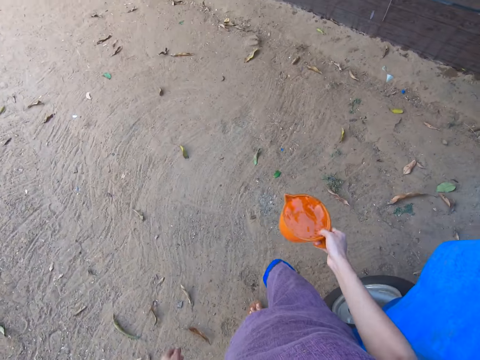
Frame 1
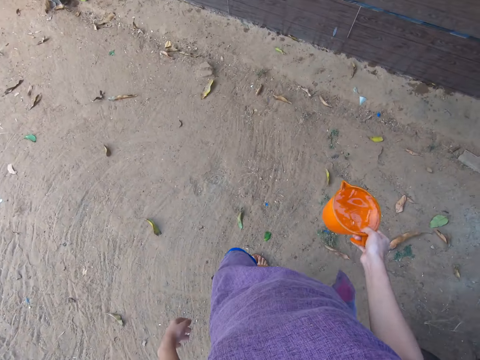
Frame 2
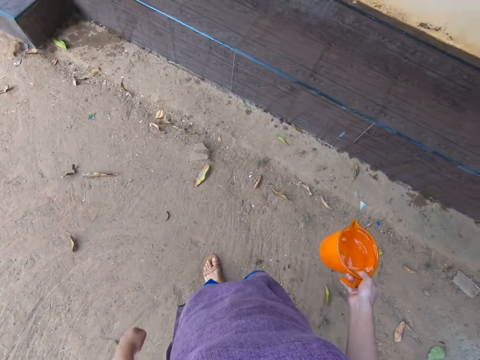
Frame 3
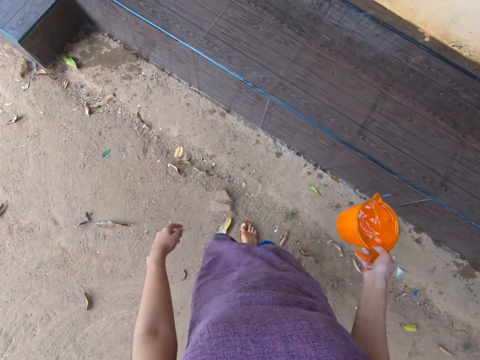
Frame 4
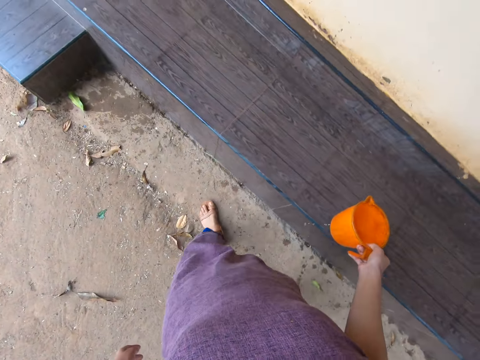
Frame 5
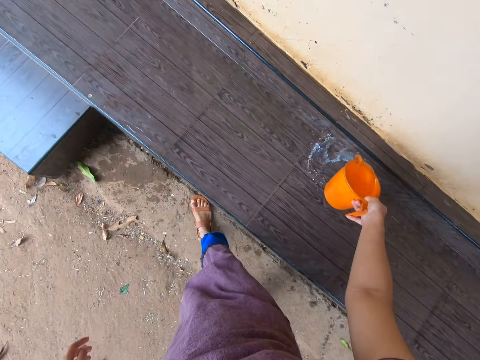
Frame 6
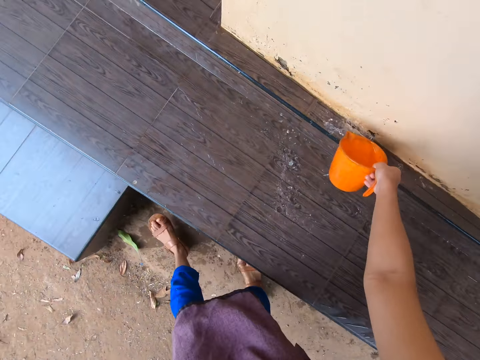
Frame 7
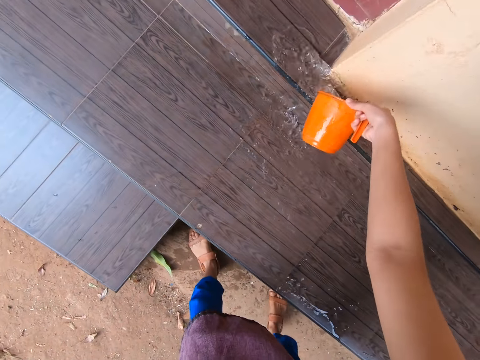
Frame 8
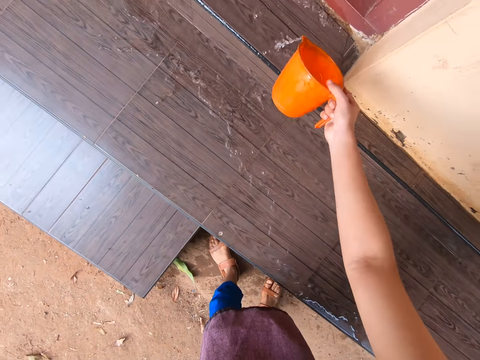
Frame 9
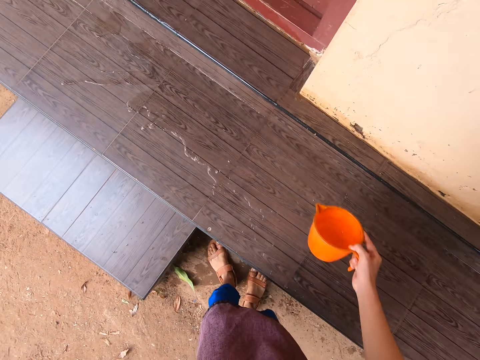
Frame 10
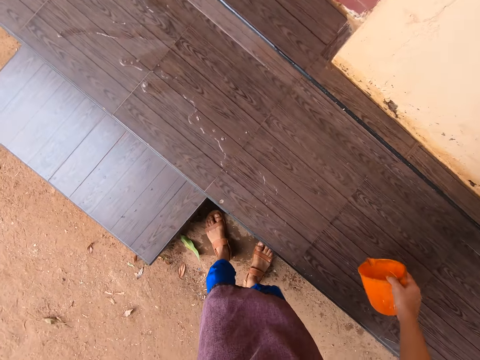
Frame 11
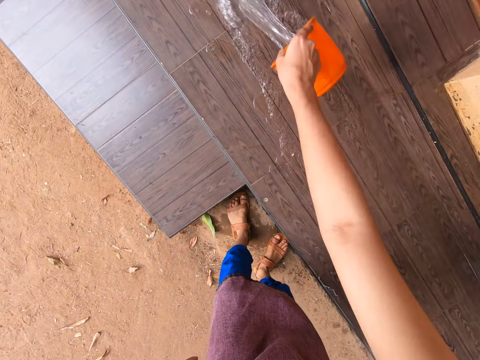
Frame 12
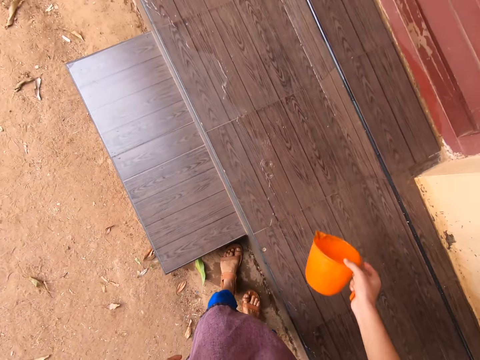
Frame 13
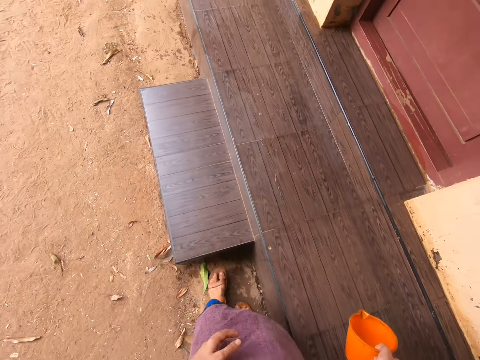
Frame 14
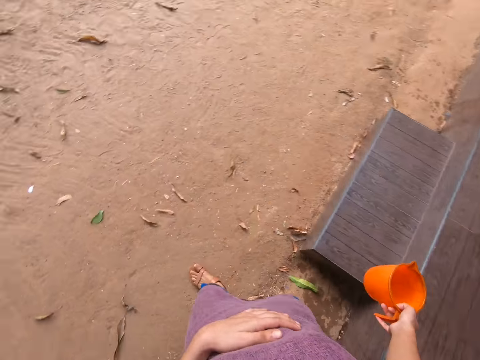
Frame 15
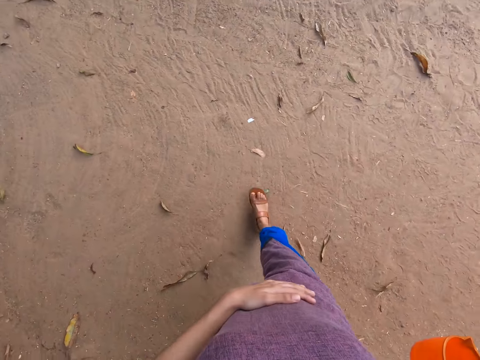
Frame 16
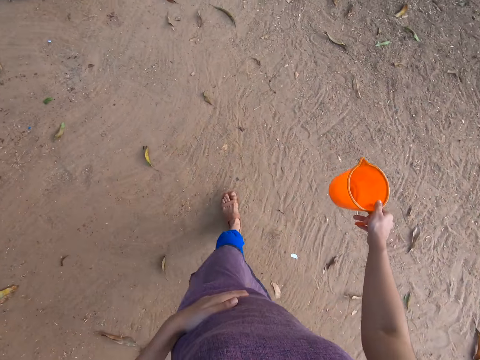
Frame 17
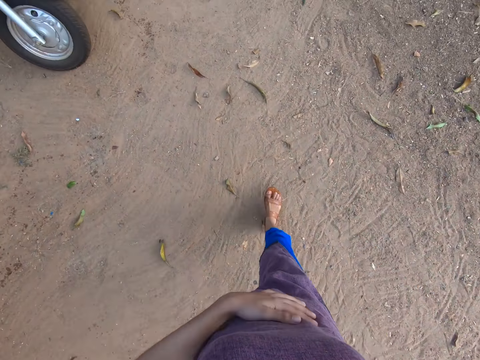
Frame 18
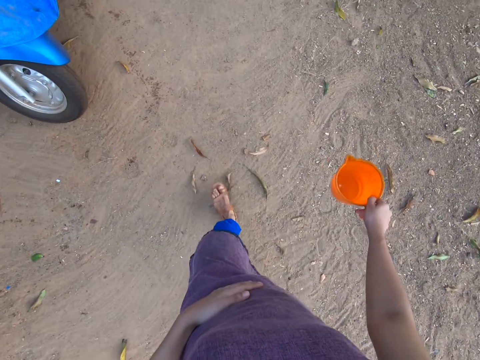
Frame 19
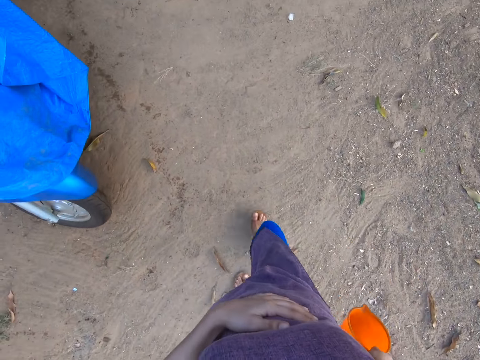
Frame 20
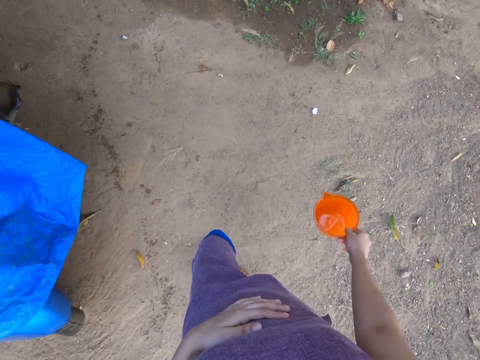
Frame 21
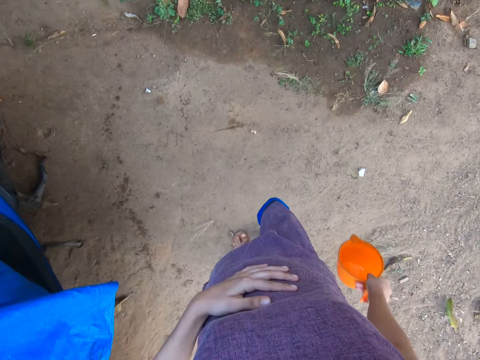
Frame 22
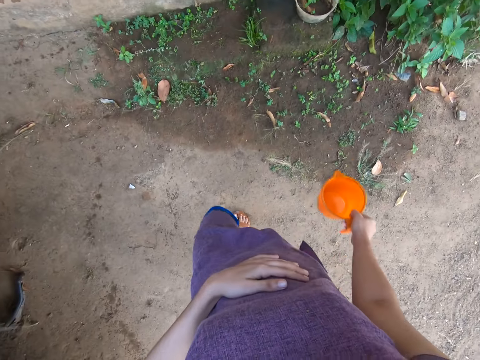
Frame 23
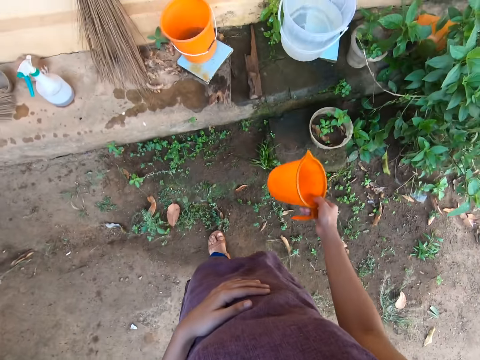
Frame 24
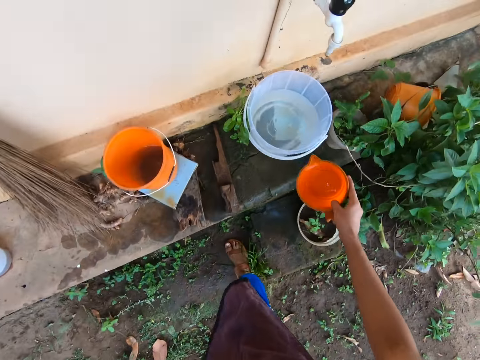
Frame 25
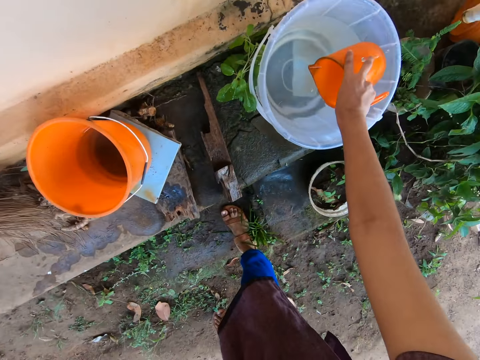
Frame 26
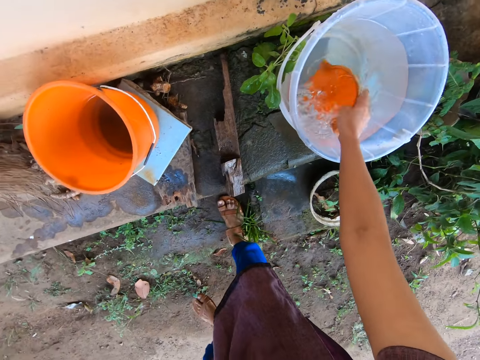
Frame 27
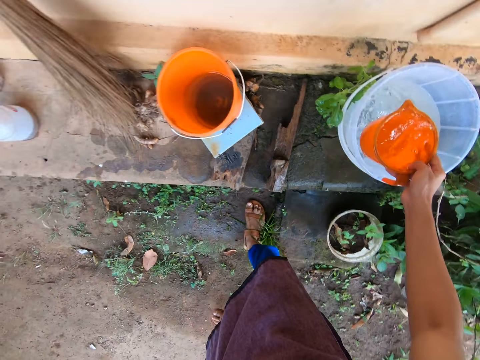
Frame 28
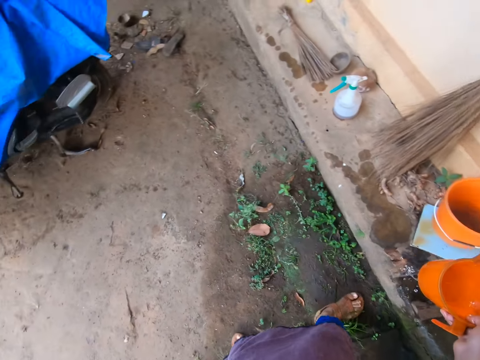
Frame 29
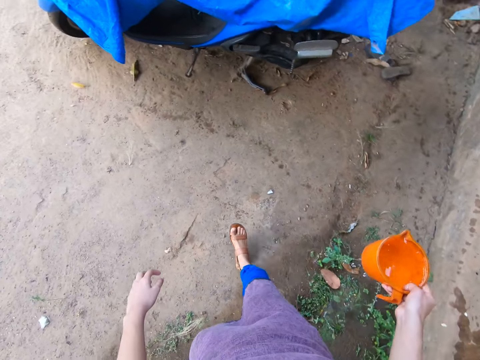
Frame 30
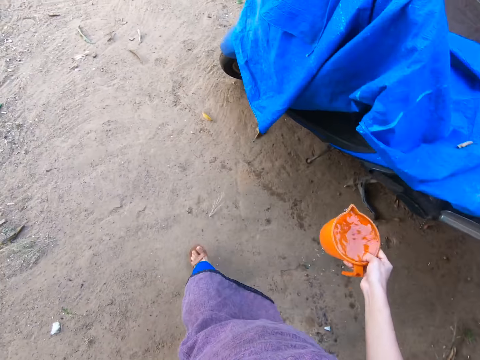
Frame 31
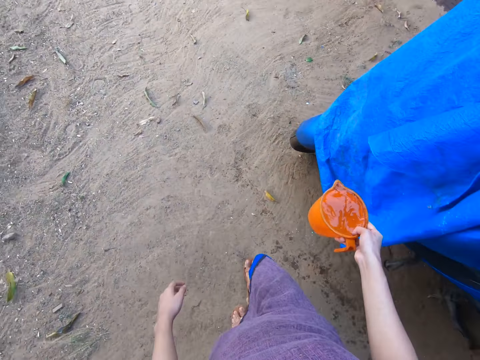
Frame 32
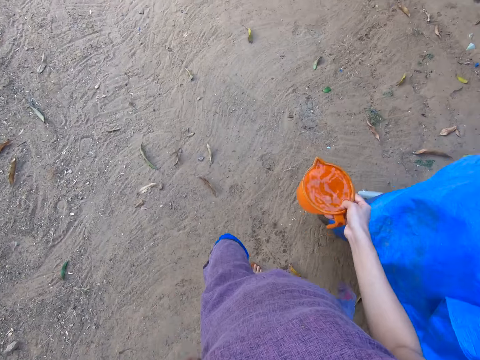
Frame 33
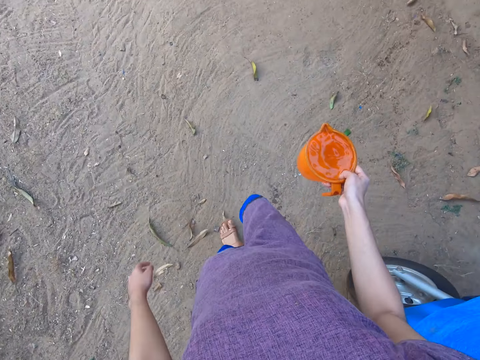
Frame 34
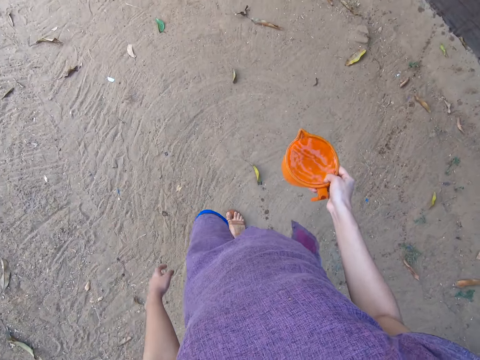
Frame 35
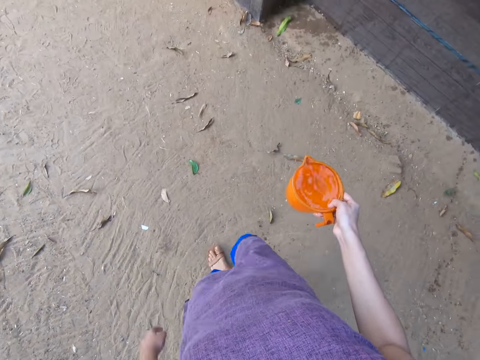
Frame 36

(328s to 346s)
The camera wearer pours water from the cup in her right hand onto the slab of tiles. She touches her stomach and walks. She scoops water from the bucket on the concrete slab with the cup in her right hand. She carries the cup of water with her right hand. She walks.

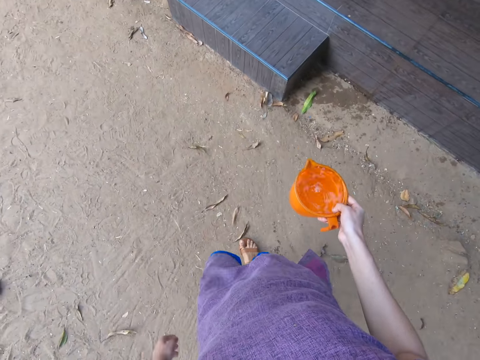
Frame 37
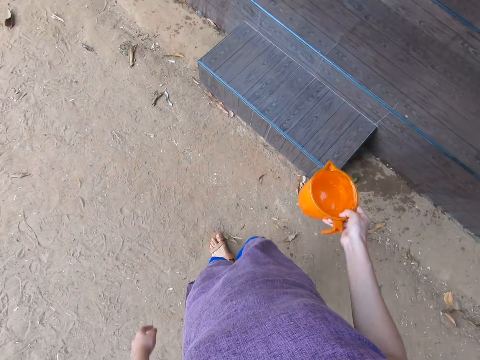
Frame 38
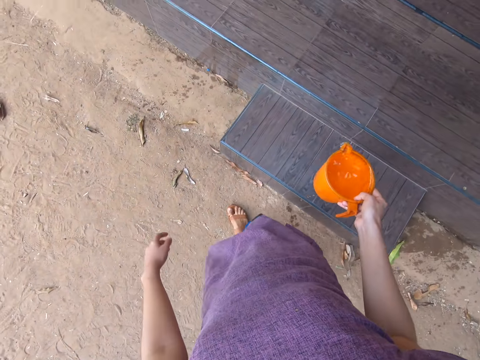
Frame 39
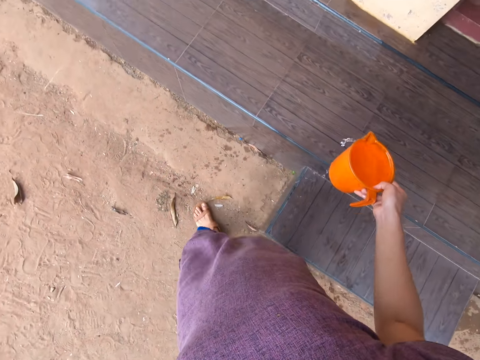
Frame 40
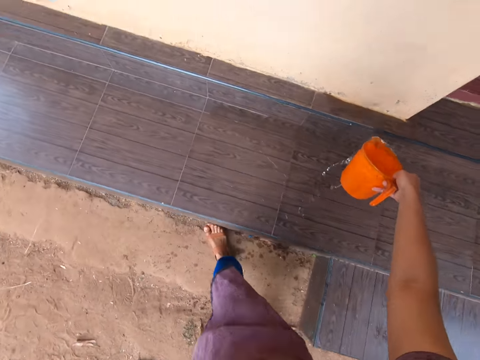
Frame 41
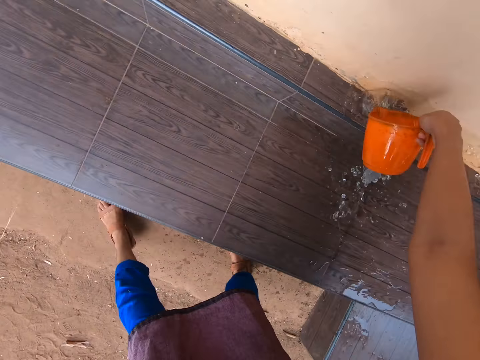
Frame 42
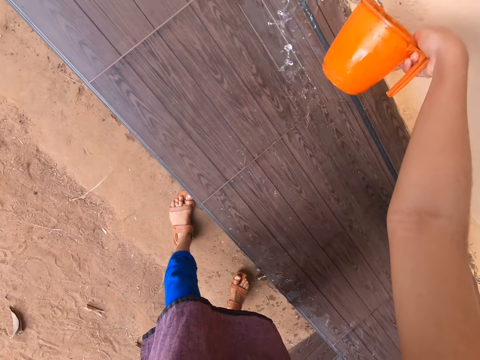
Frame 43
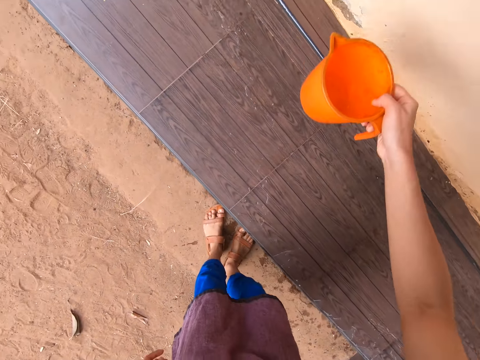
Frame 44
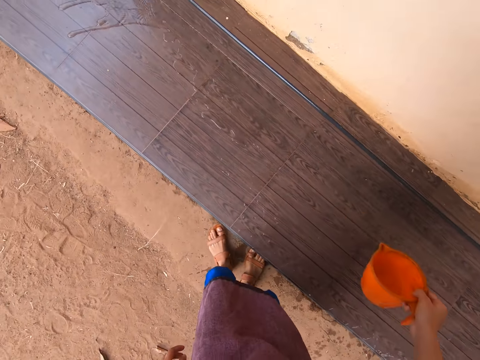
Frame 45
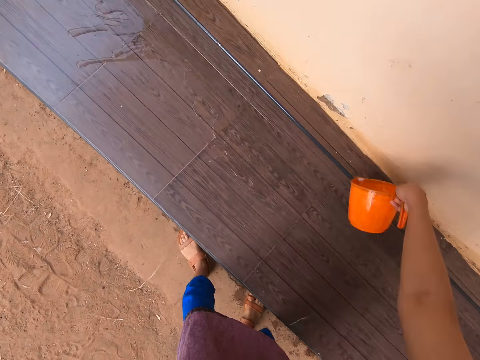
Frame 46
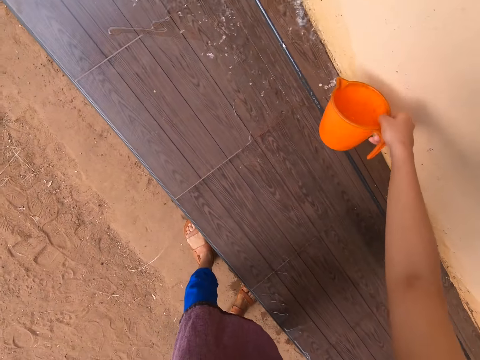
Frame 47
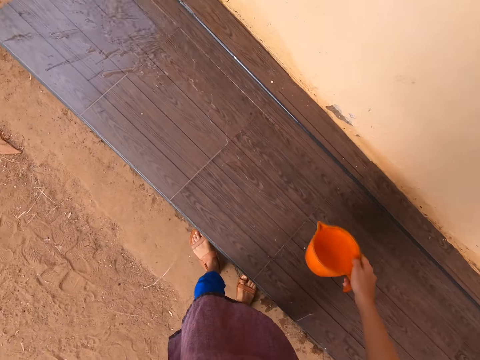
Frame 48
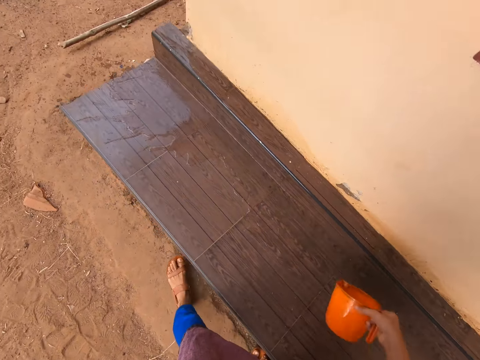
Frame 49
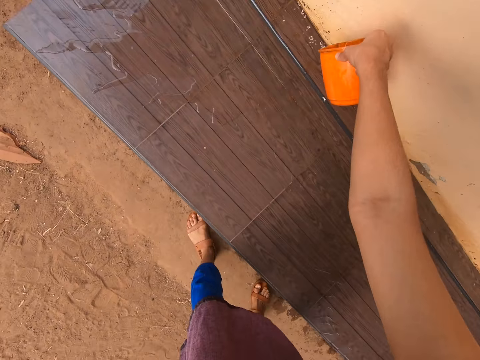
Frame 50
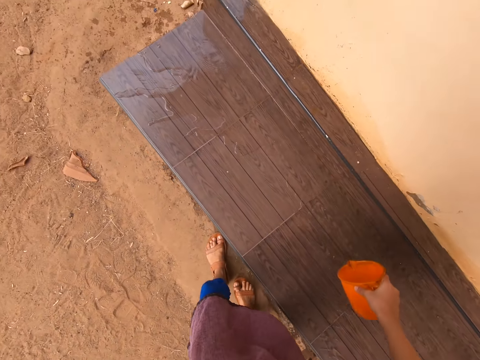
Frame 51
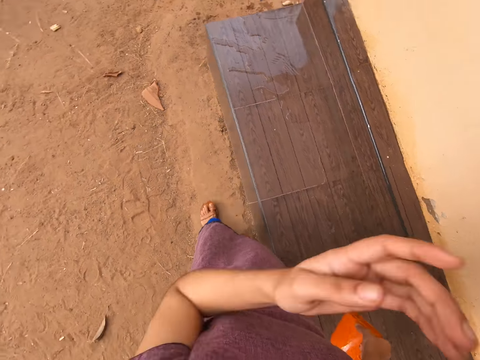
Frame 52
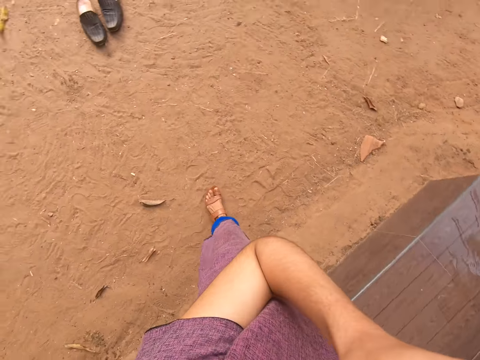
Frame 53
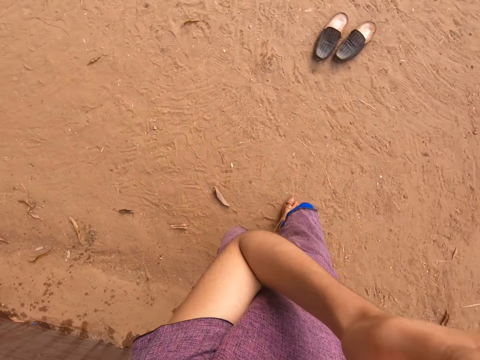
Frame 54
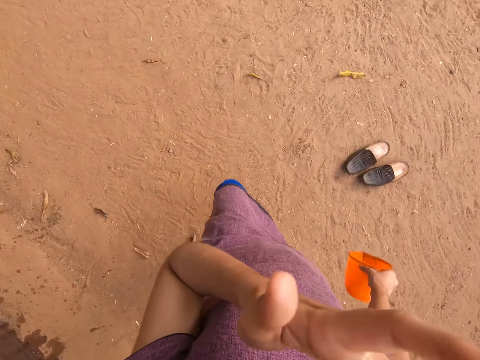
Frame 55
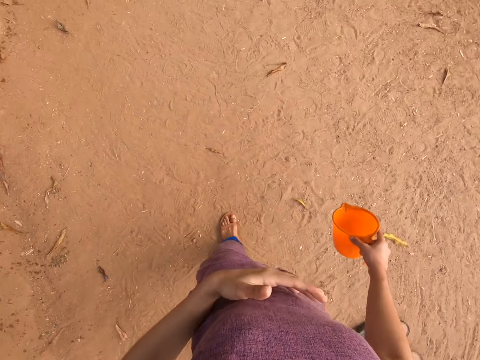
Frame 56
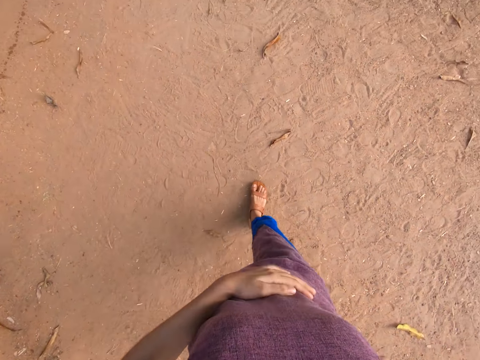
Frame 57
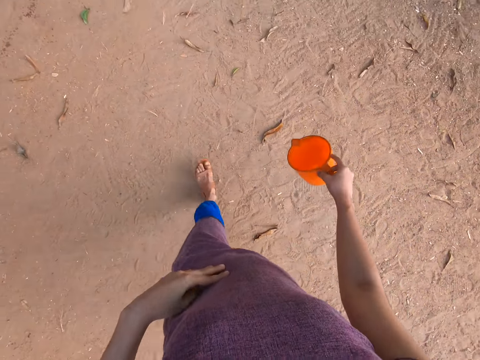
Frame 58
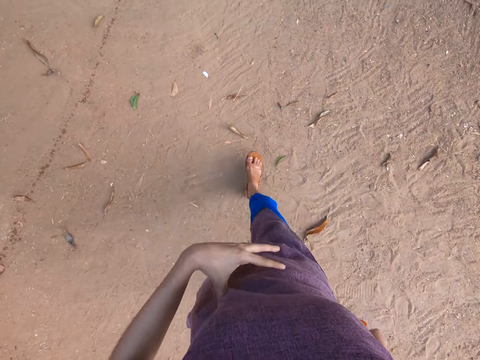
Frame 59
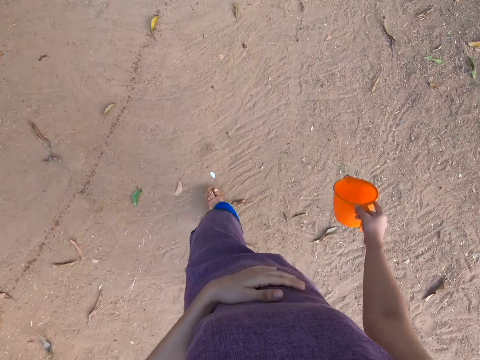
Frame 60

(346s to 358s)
The camera wearer pours water from the cup in her right hand onto the slab of tiles. She touches her face, walks, and touches her stomach.
